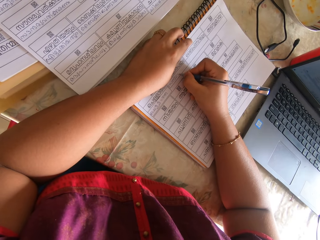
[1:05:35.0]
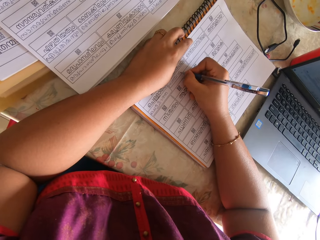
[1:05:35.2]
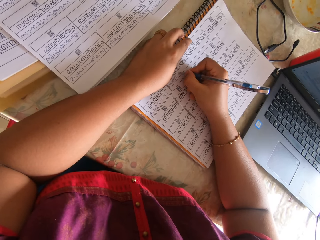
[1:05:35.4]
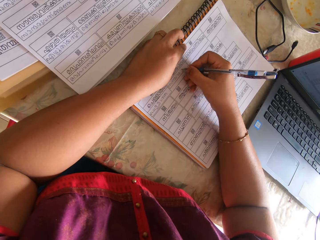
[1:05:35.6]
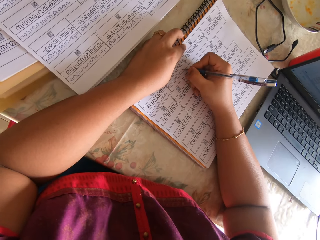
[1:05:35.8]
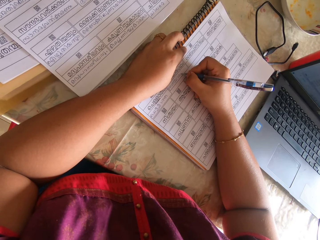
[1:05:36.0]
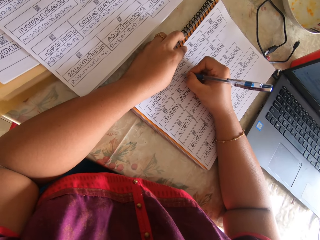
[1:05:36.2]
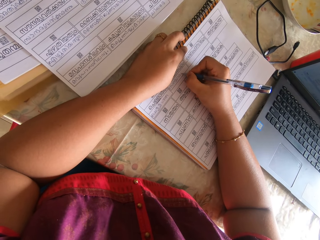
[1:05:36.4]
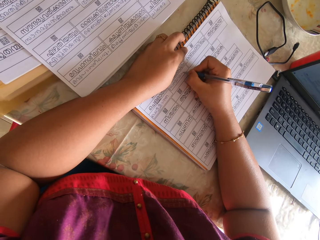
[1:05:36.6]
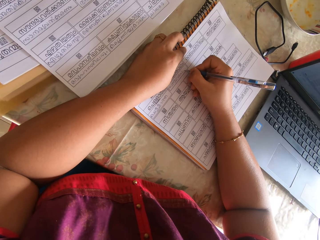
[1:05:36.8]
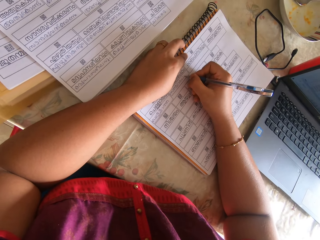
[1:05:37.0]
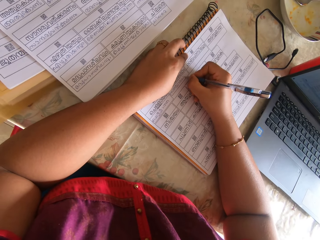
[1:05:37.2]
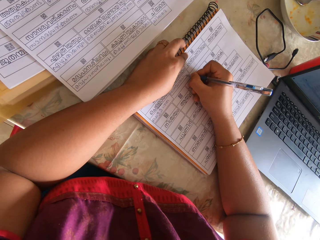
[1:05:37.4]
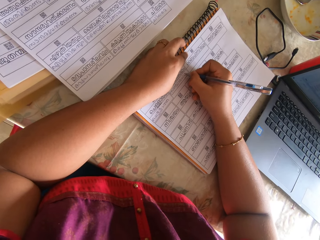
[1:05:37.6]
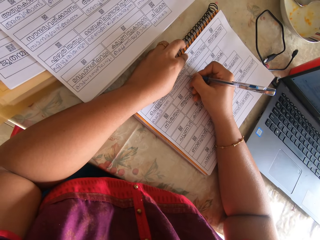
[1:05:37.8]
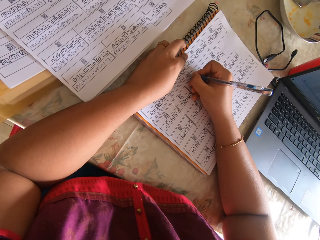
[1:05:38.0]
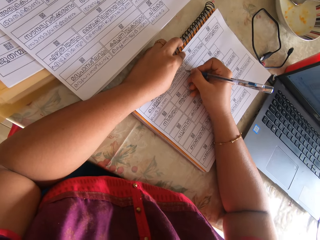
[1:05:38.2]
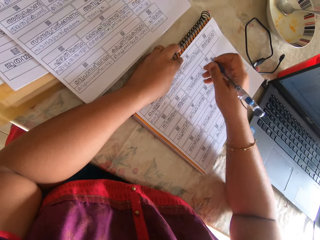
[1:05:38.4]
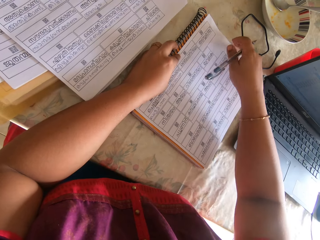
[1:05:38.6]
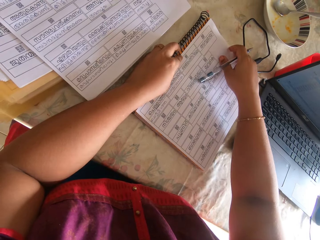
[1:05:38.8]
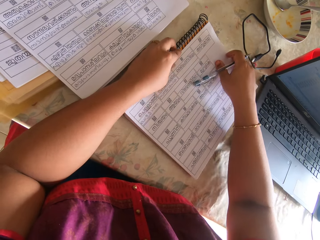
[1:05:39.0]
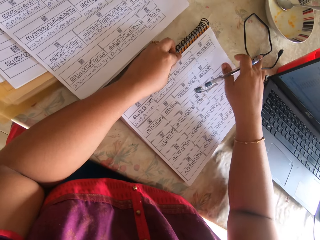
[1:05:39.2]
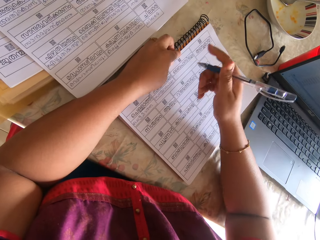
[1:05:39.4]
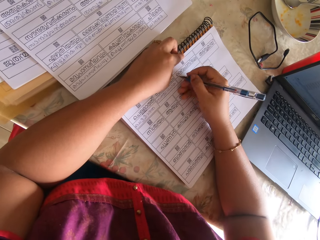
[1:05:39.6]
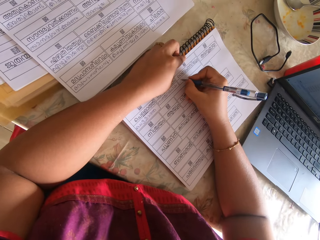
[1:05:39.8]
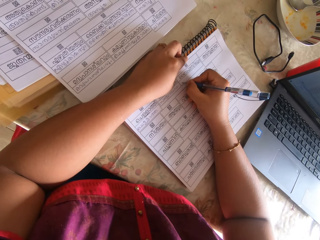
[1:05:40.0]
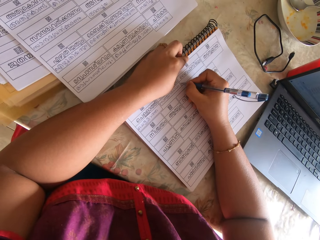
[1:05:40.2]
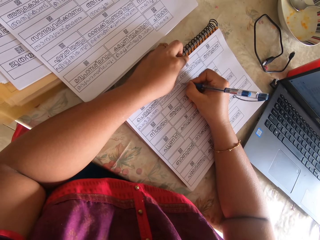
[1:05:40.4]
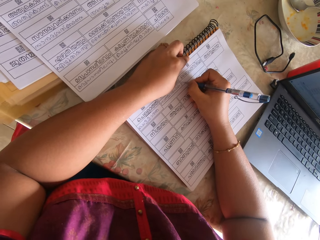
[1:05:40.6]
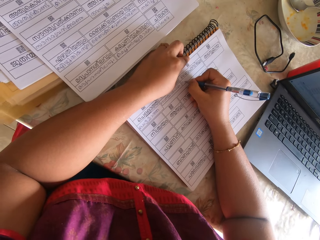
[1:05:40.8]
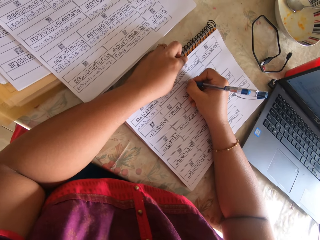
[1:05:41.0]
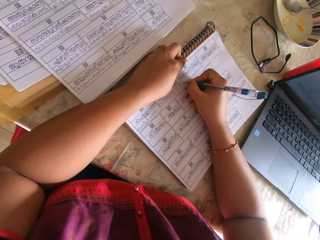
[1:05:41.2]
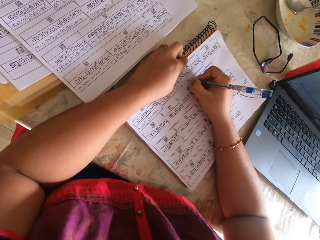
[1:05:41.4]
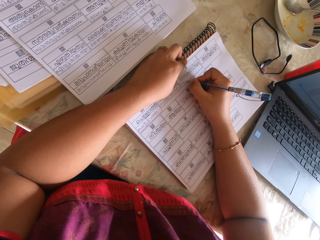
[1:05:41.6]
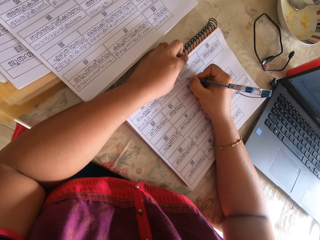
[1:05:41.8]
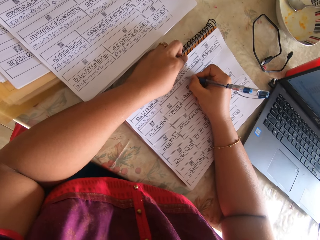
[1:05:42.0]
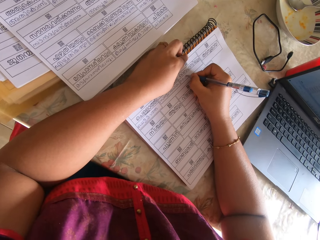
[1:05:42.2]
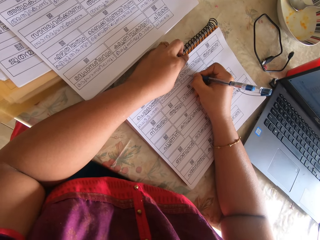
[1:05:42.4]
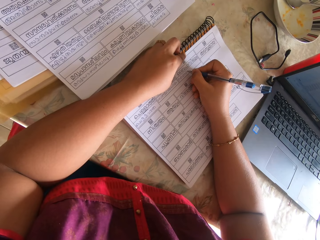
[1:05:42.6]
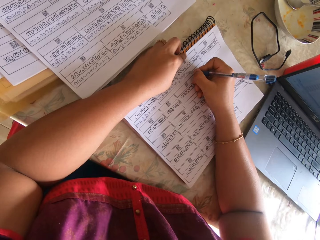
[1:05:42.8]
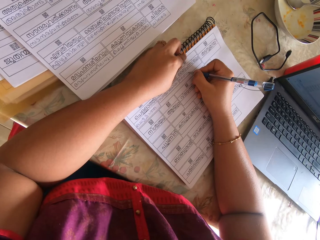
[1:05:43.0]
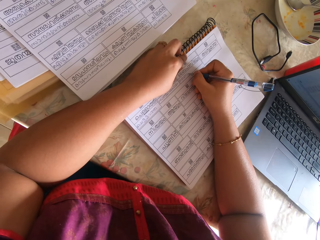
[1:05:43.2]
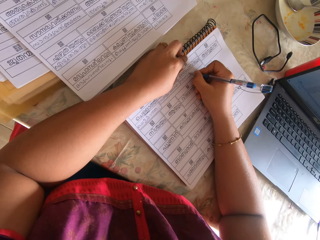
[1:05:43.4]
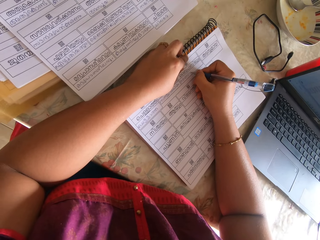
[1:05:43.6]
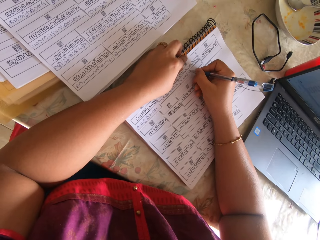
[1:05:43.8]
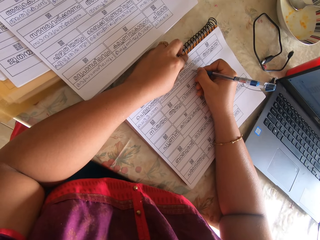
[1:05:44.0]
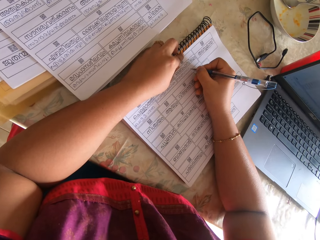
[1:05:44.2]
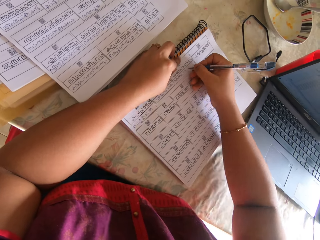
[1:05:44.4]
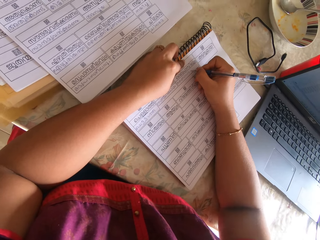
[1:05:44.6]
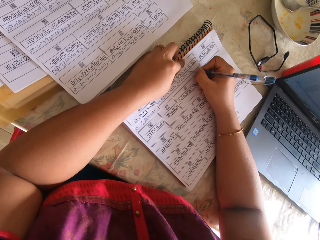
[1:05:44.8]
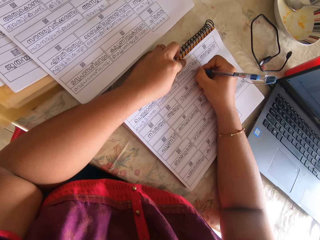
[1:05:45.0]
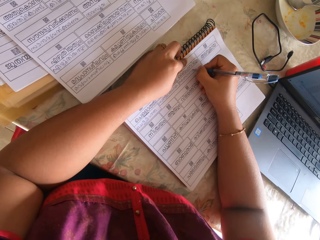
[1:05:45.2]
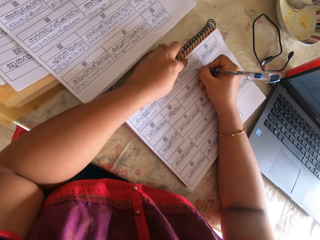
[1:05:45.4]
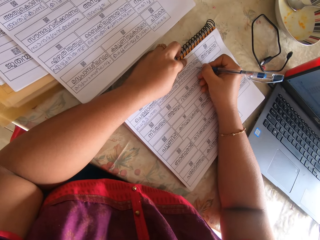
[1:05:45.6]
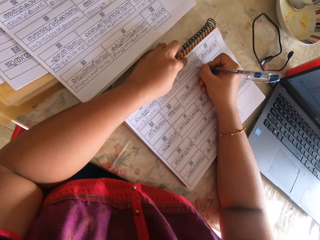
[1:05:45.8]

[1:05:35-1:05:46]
The camera wearer adjusts a paper. She adjusts the book on the table with her right hand. She writes on the paper with the pen in her right hand.

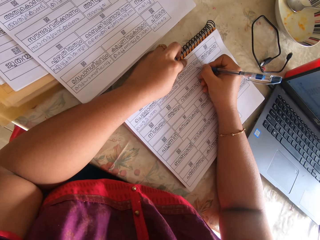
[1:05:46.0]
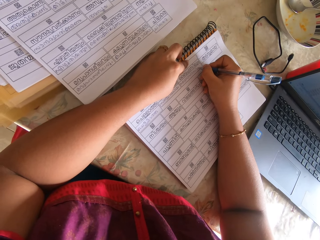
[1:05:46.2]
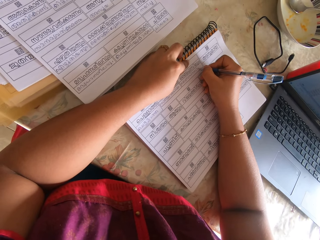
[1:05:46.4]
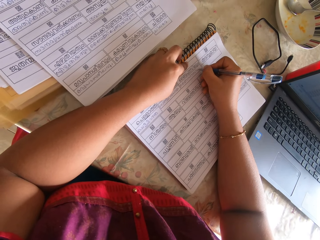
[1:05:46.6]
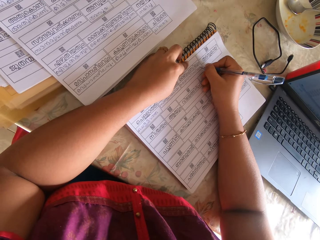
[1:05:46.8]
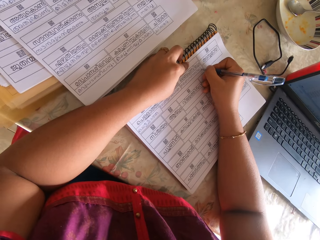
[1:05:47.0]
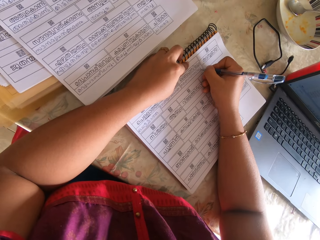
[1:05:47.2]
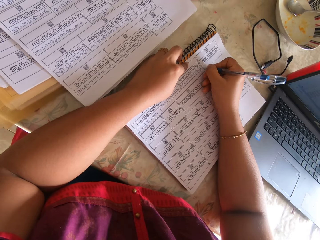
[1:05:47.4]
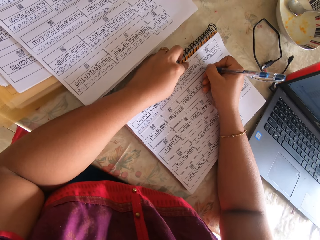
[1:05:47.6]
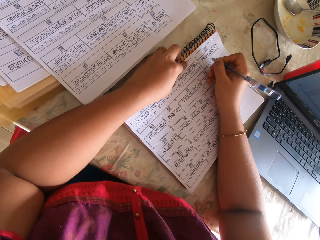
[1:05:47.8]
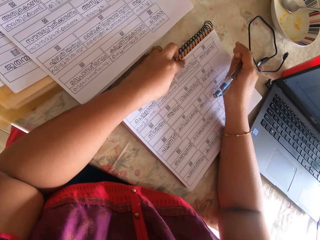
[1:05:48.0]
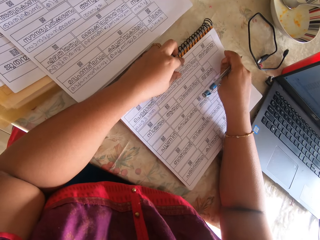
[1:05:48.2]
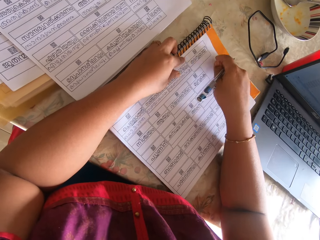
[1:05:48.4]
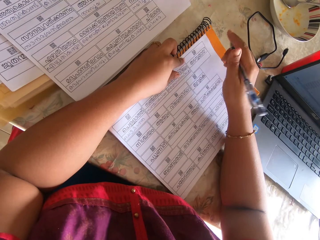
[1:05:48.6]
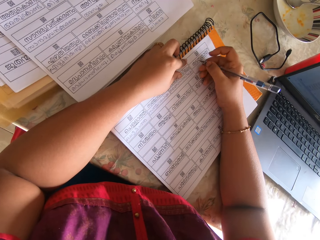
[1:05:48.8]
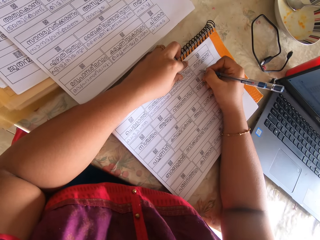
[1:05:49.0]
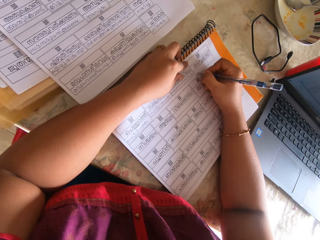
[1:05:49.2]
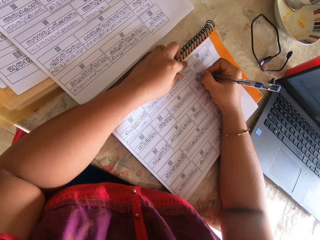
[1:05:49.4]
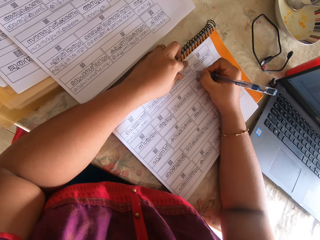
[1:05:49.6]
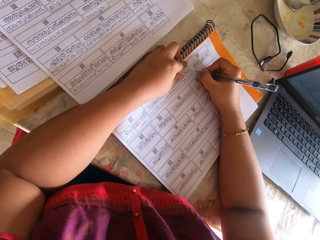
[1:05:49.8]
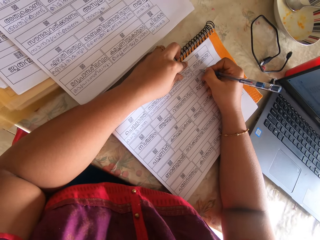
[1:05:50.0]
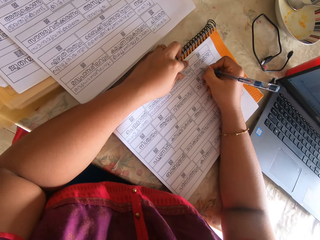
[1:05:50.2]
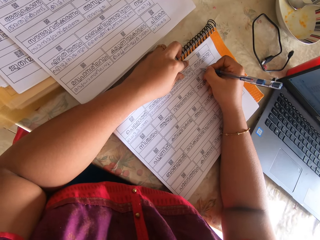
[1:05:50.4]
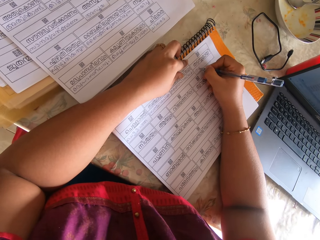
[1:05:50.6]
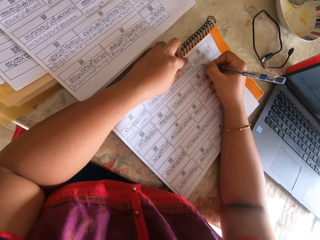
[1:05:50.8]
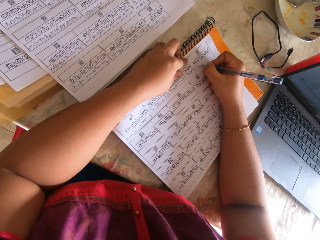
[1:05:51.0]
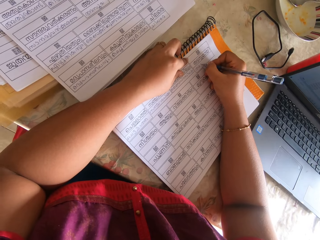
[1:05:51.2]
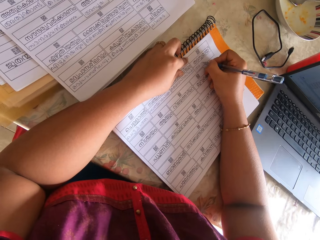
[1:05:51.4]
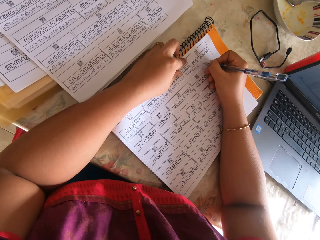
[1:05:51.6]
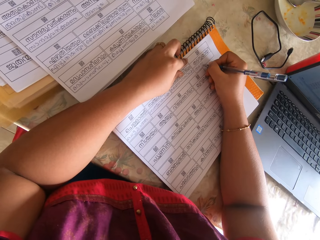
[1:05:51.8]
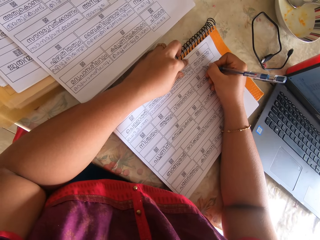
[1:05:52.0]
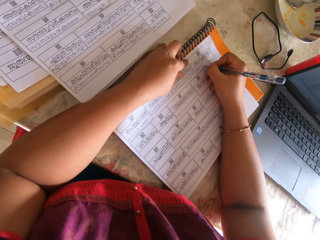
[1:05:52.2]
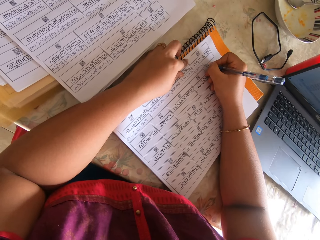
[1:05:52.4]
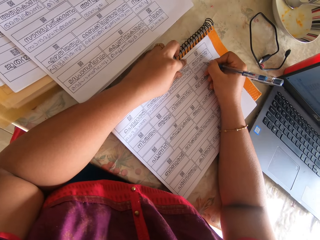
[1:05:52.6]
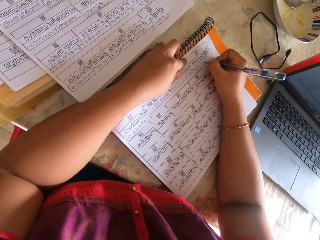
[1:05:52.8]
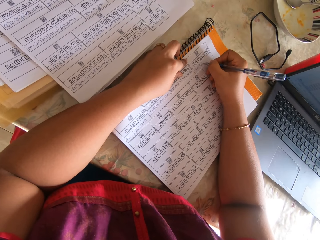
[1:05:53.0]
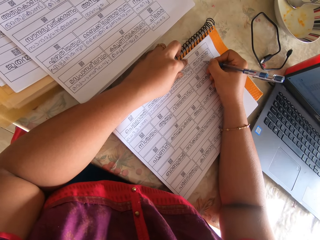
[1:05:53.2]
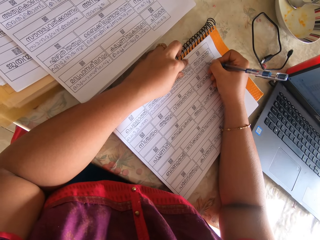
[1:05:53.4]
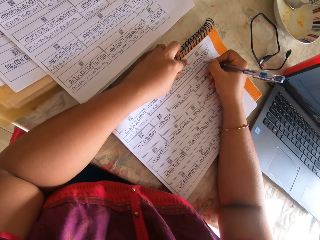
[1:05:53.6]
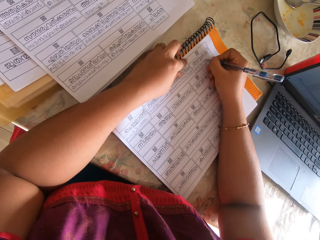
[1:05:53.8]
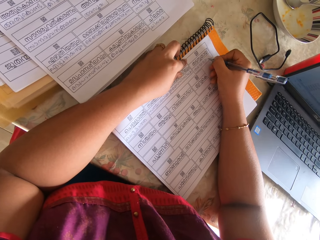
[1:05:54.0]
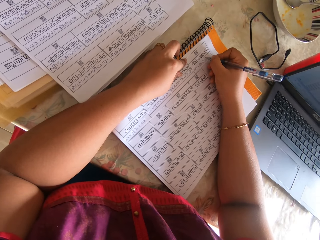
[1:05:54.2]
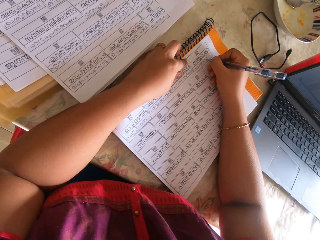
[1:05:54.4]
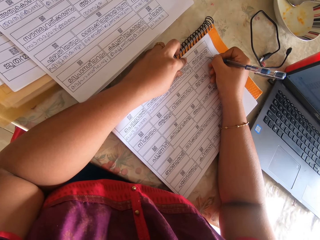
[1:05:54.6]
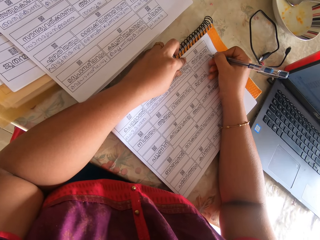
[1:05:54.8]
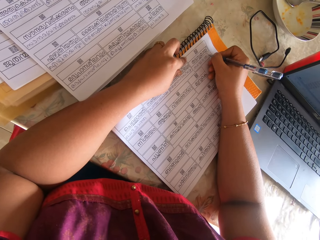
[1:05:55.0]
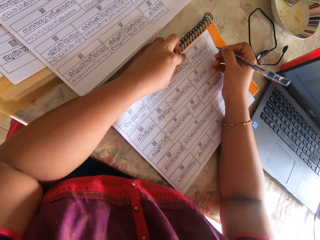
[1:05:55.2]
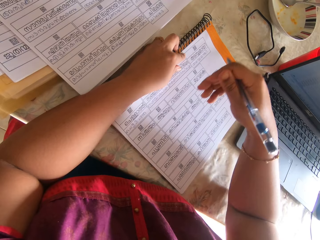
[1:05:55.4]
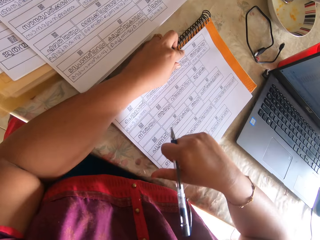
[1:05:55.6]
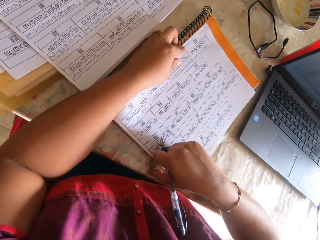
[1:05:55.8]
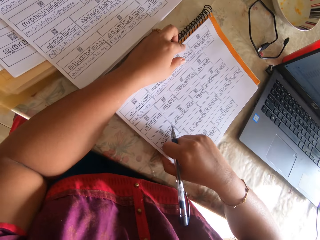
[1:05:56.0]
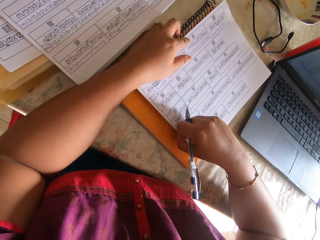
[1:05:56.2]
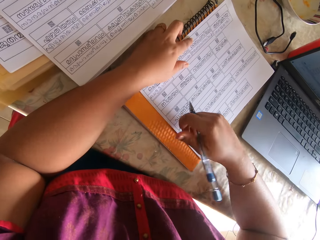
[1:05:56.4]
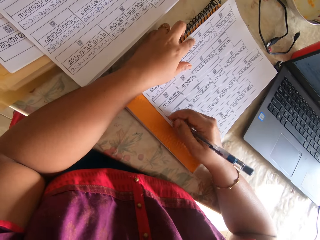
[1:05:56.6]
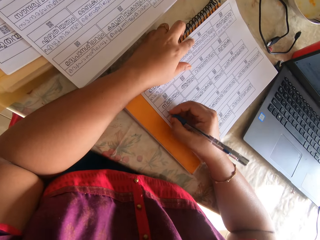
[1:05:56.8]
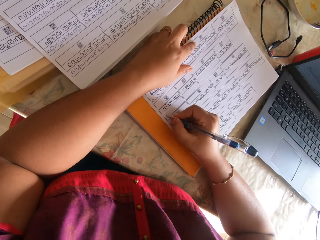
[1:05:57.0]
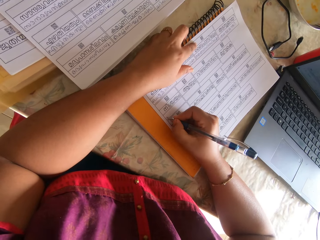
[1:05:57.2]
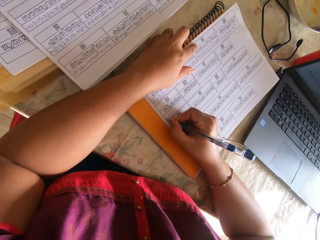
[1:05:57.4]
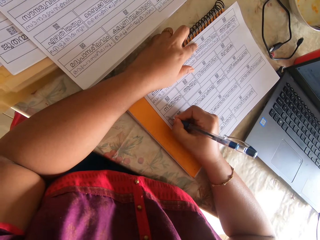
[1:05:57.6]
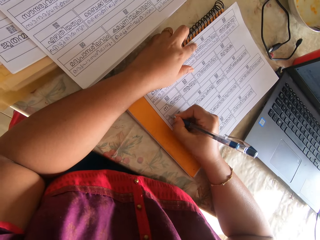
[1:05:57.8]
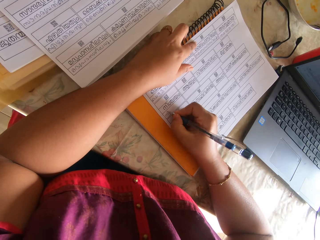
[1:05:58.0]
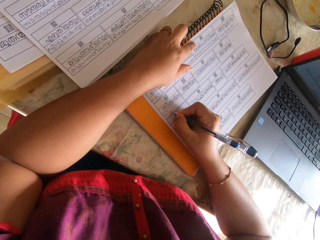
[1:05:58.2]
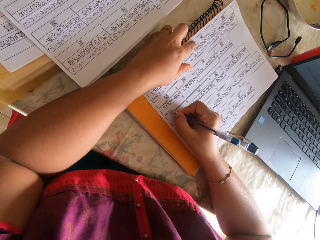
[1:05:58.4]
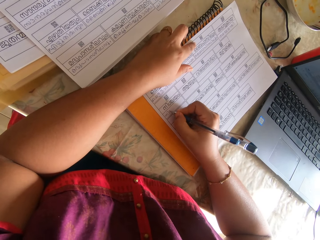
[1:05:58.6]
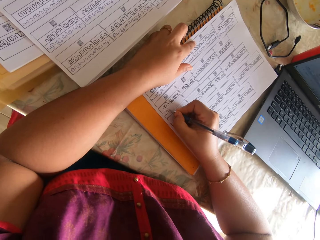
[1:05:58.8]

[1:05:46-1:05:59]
The camera wearer adjusts the paper with her right hand. She writes on the paper with the pen in her right hand. She adjusts the paper with her right hand. She writes on the paper with the pen in her right hand.
